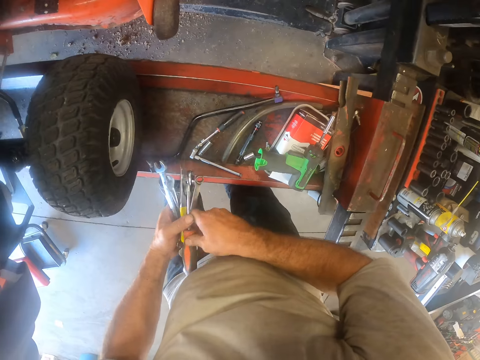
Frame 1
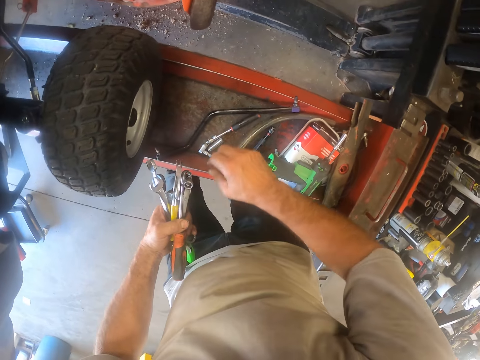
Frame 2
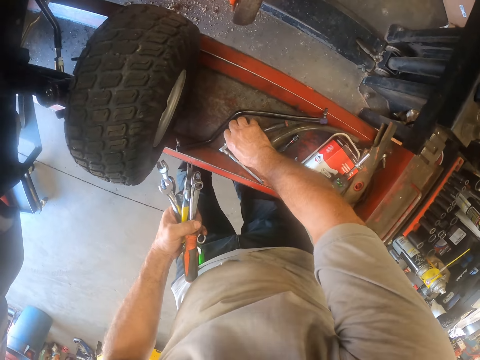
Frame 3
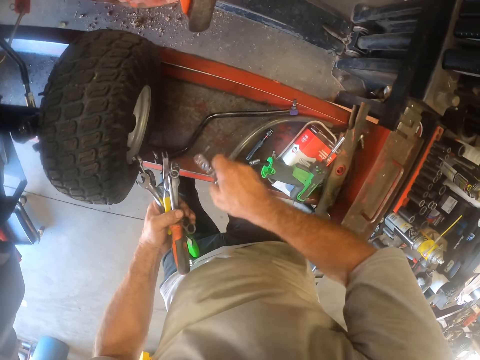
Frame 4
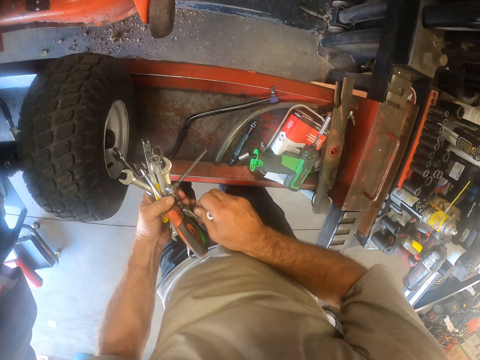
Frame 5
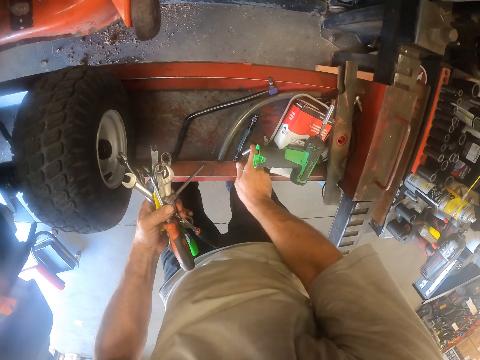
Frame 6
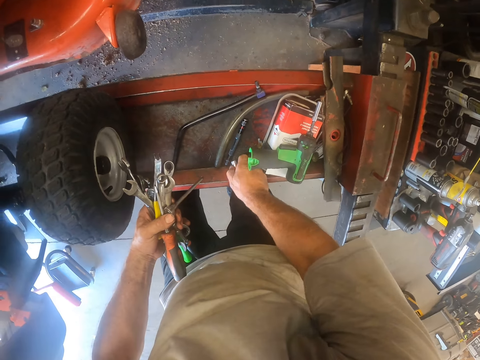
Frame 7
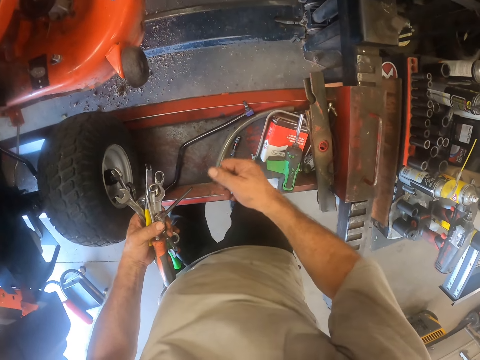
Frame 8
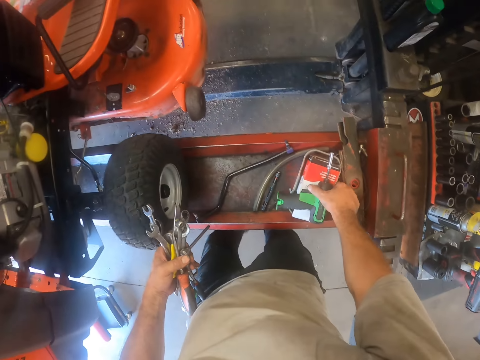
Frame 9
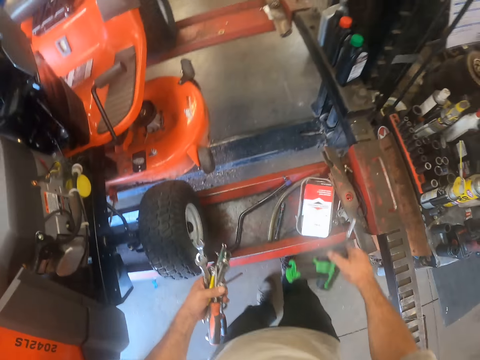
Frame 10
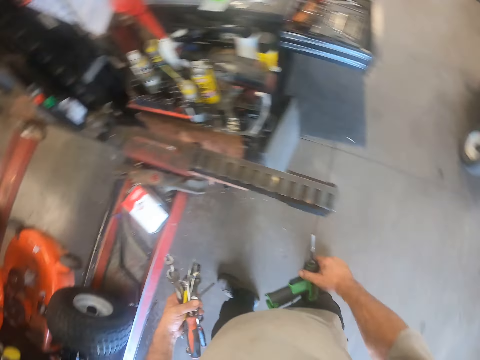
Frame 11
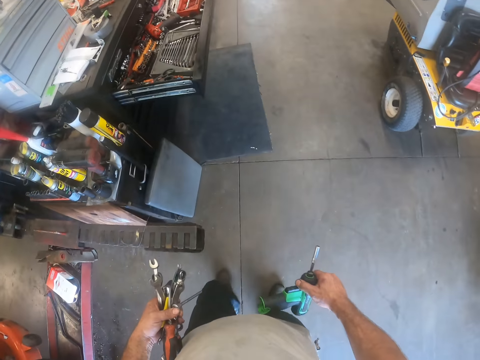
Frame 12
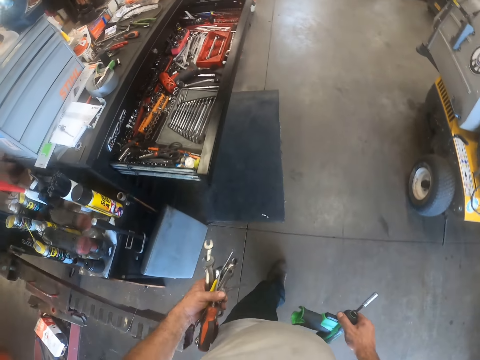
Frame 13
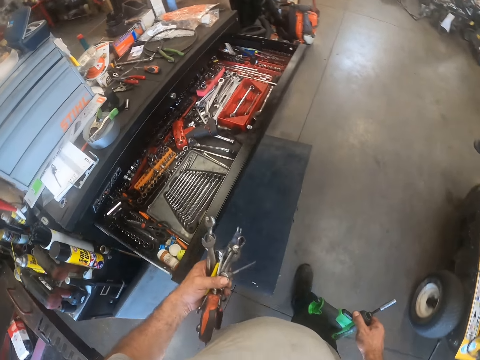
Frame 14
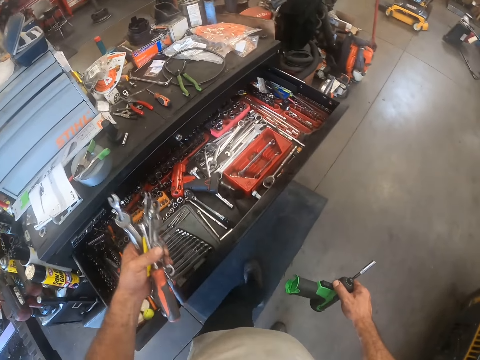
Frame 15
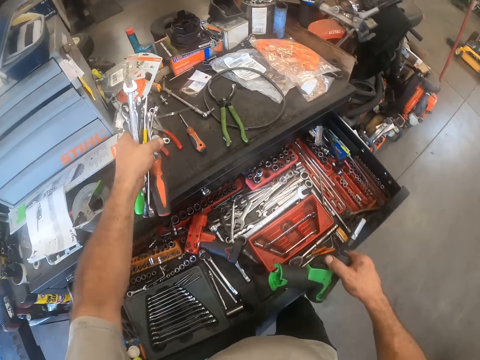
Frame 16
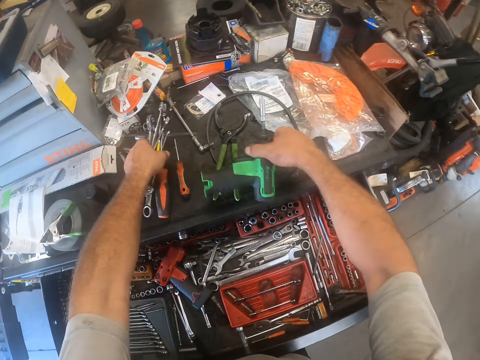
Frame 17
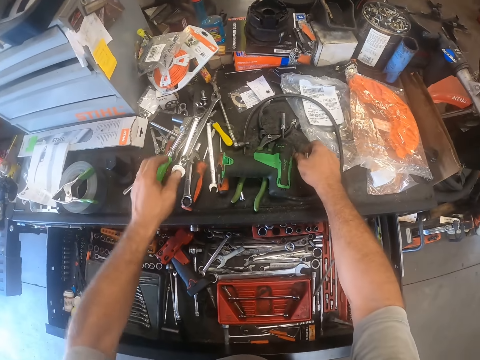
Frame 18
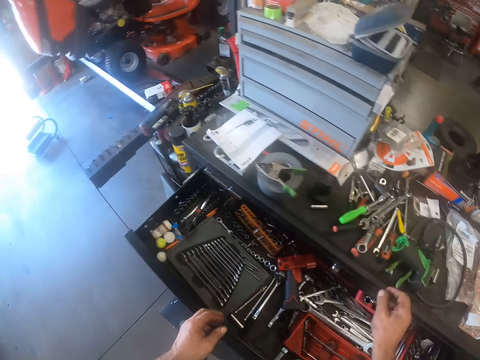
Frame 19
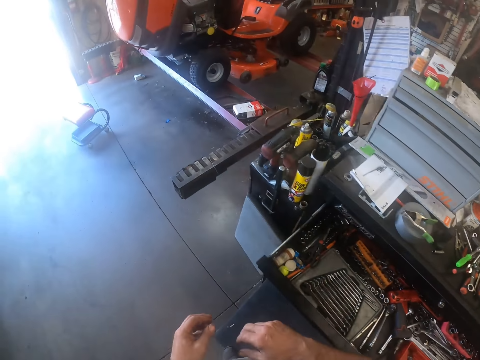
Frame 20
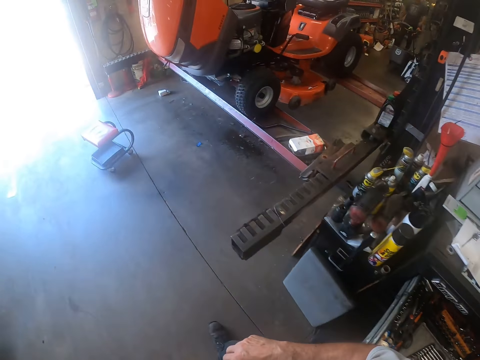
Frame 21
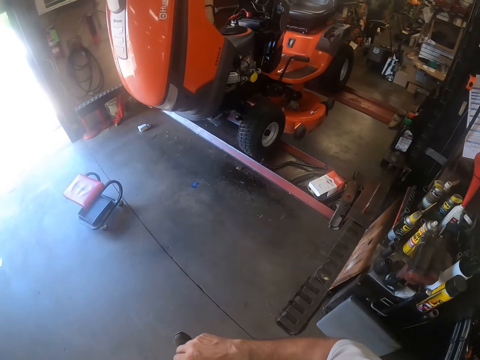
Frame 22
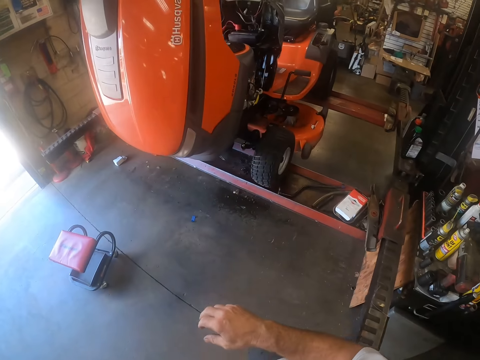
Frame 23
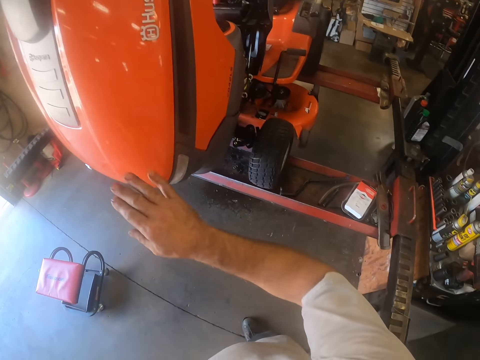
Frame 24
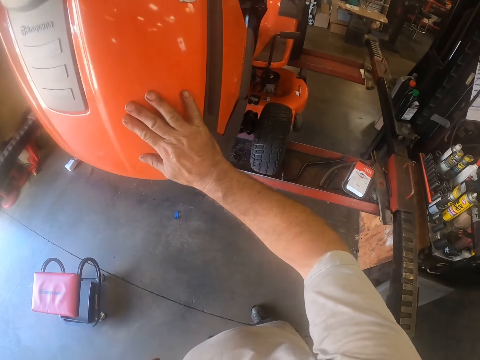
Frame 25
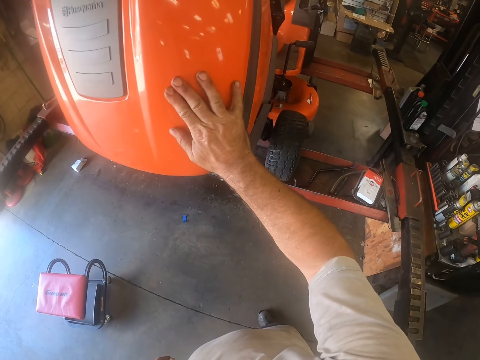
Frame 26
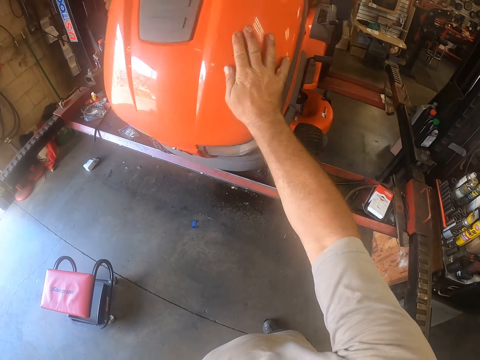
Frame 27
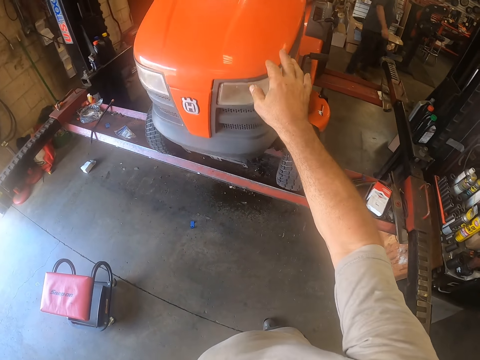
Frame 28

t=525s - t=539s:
The camera wearer passes the other tools to his left hand. He holds the screwdriver on his left hand. He picks up another wrench or socket spanner from the stand with his right hand. He picks up some tool bits from the stand with his right hand. He passes the other wrench to his left hand. He holds the socket spanner on his left hand. He picks up other tool bits from the stand with his right hand. He picks up the power screwdriver from the stand with his right hand. He walks around. He drops the tools on the tool storage. He drops the power screwdriver on the tool storage. He drops the tool bits on the tool storage. He walks to the lawn mower. He closes a hood of the lawn mower with his right hand. A person walks around the garage.

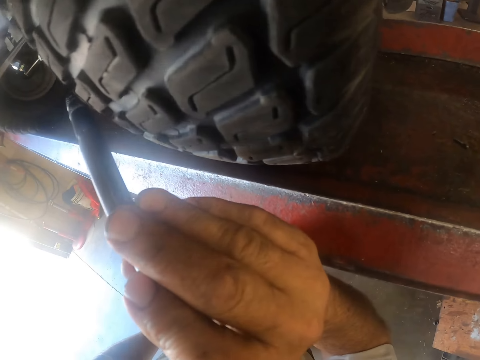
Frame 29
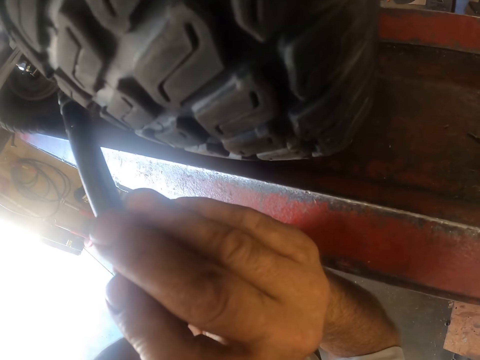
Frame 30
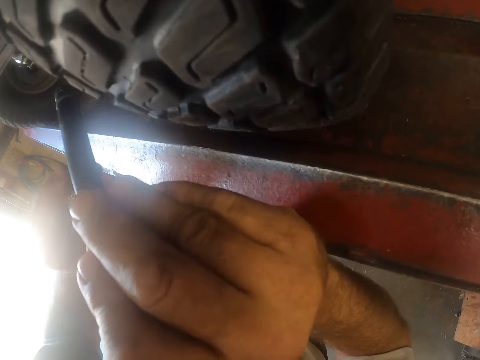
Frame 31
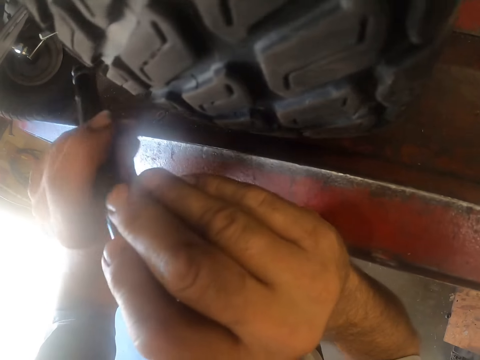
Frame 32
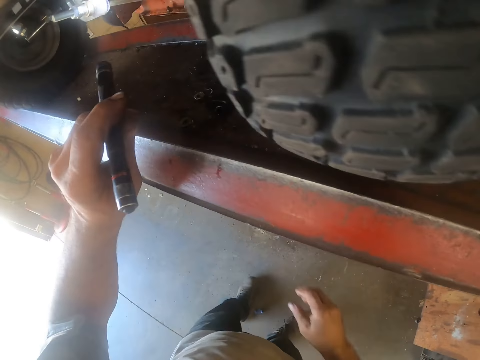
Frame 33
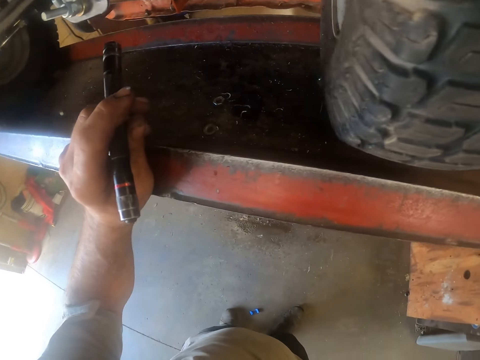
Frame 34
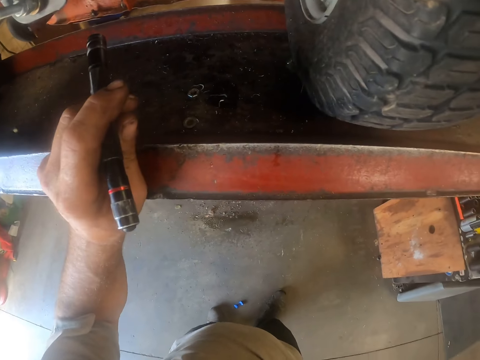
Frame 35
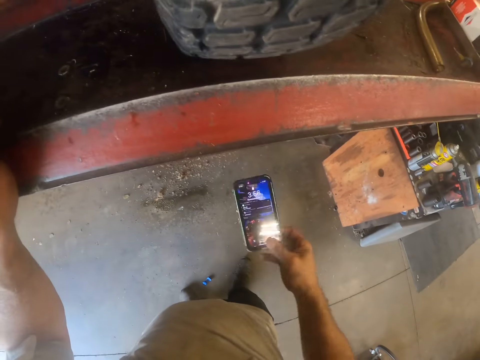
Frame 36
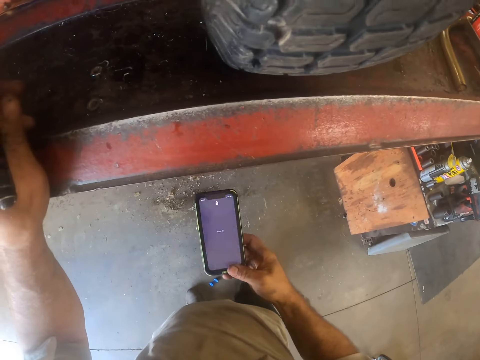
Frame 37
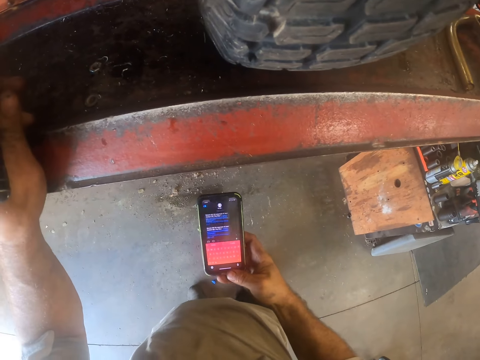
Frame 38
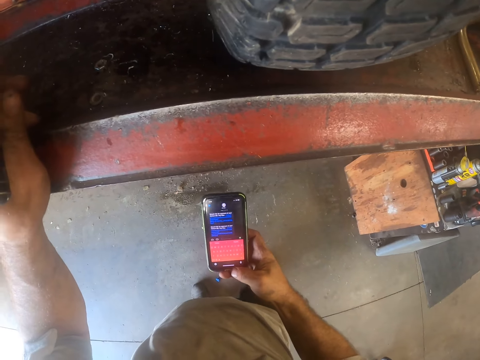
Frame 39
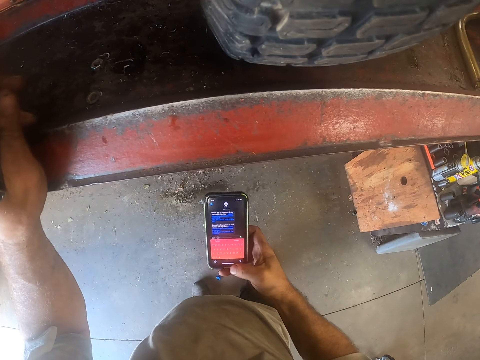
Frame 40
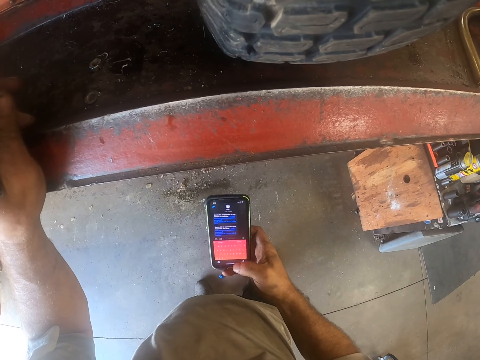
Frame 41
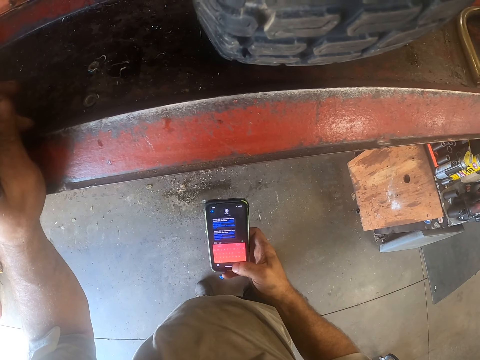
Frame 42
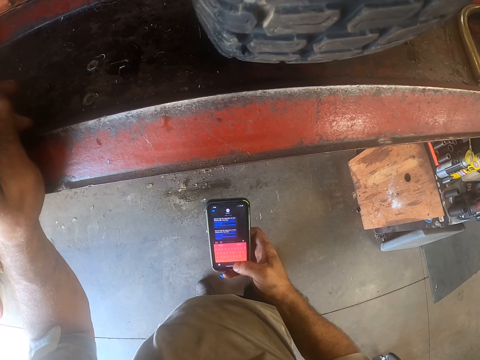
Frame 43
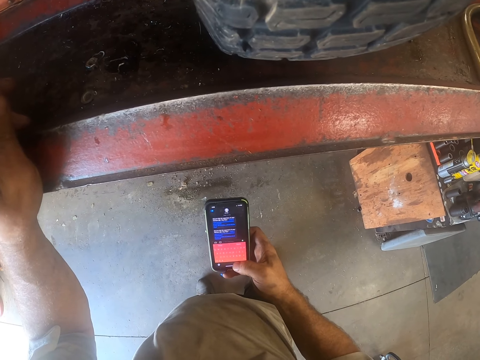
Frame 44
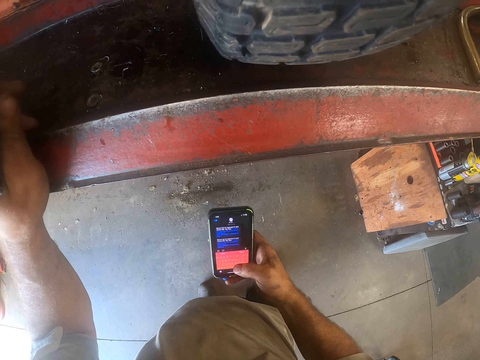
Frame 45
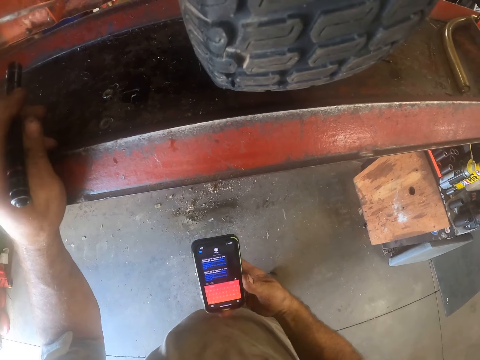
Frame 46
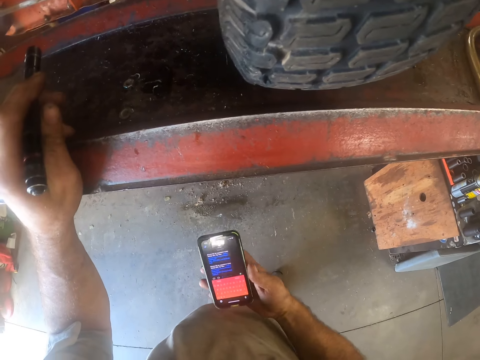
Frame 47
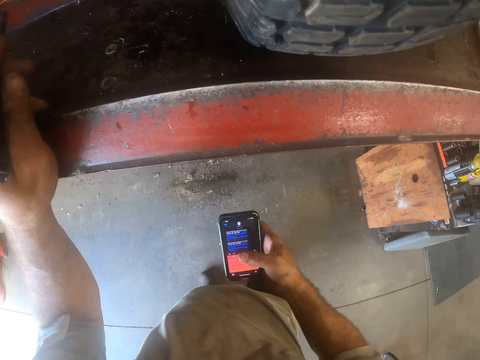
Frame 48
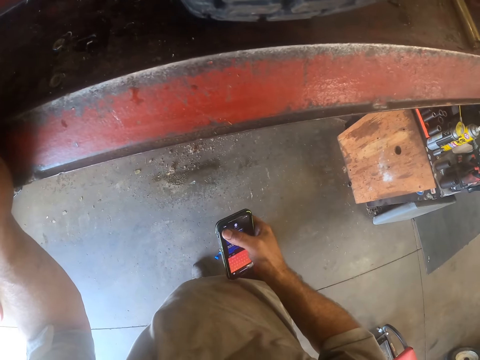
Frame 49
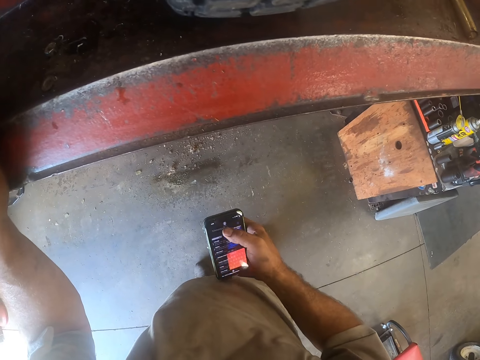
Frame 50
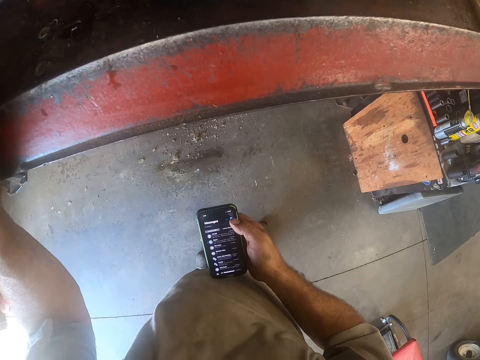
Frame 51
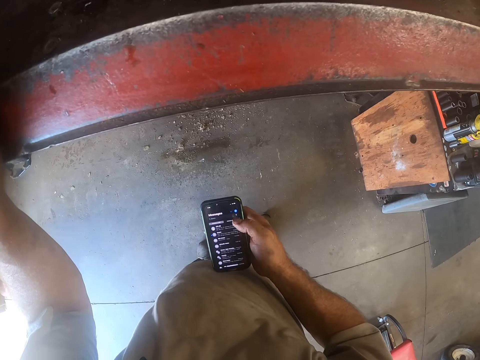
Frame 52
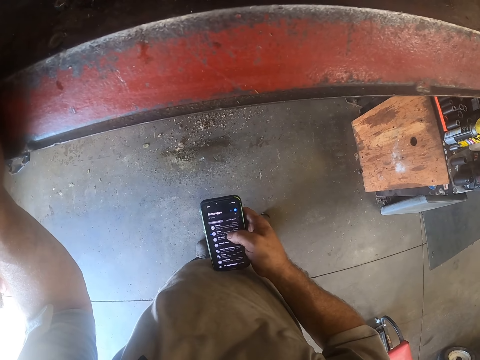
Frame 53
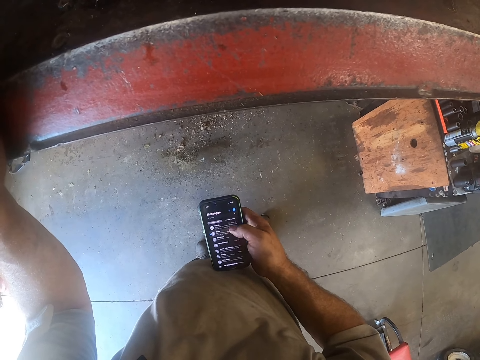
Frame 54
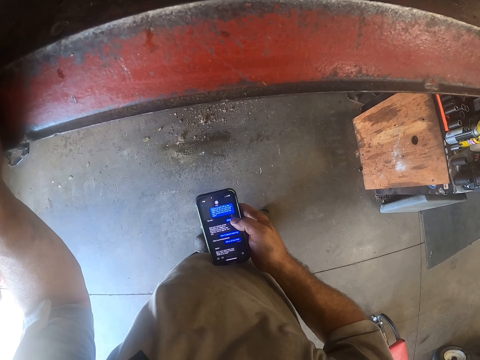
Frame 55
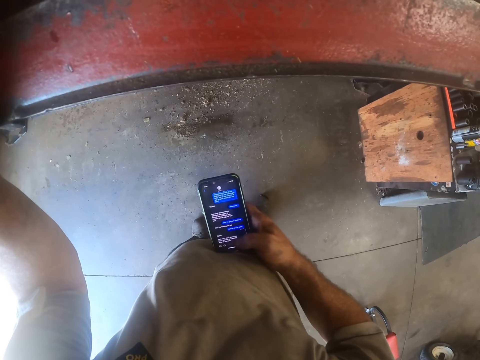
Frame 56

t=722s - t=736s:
The camera wearer passes the torch light to his left hand. He picks up a phone from his back pocket with his right hand. He peruses the phone. He operates the phone with his right hand.
